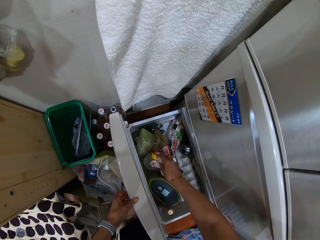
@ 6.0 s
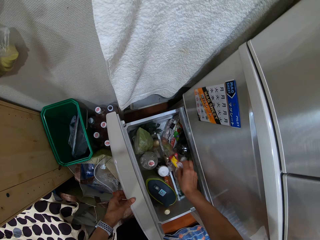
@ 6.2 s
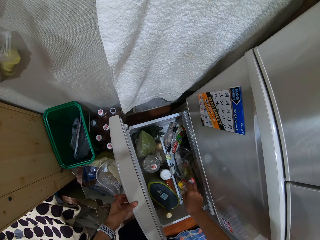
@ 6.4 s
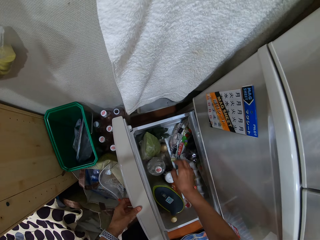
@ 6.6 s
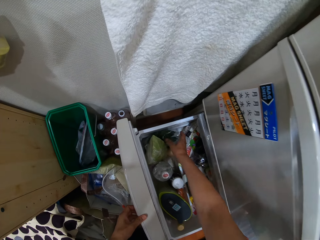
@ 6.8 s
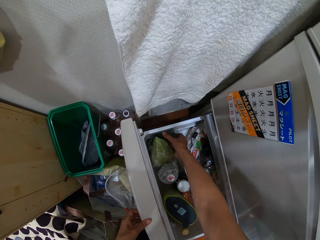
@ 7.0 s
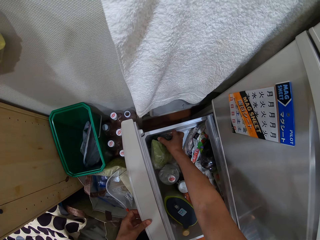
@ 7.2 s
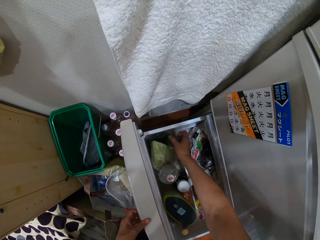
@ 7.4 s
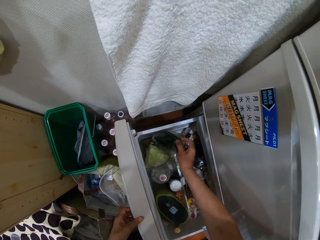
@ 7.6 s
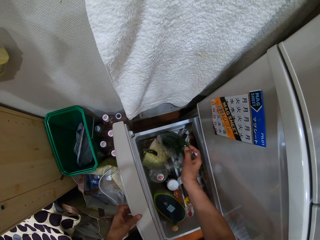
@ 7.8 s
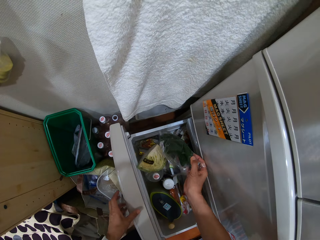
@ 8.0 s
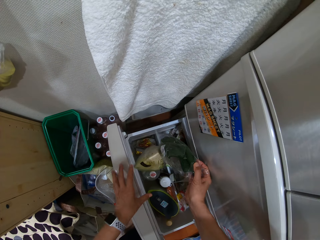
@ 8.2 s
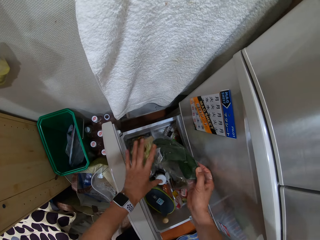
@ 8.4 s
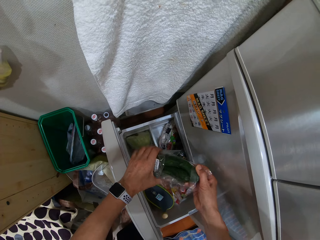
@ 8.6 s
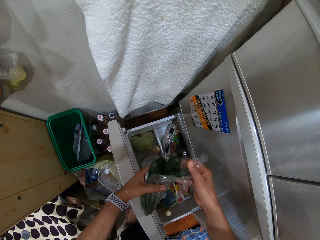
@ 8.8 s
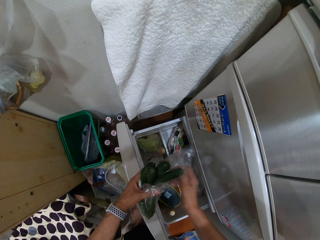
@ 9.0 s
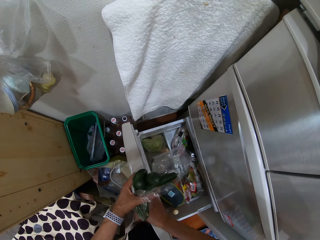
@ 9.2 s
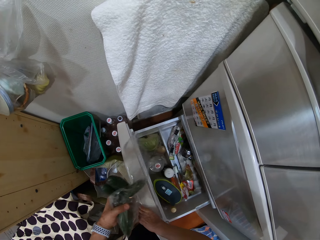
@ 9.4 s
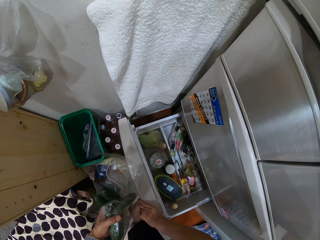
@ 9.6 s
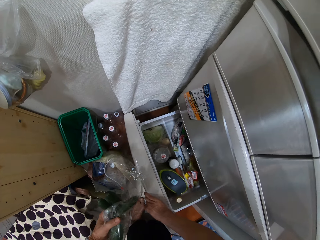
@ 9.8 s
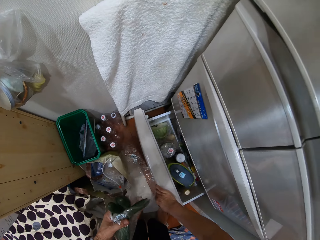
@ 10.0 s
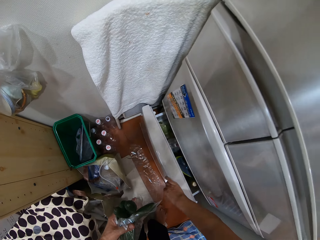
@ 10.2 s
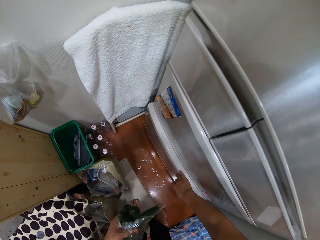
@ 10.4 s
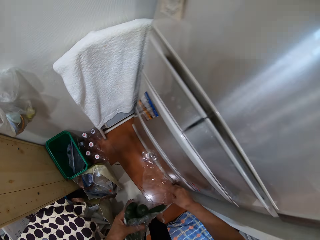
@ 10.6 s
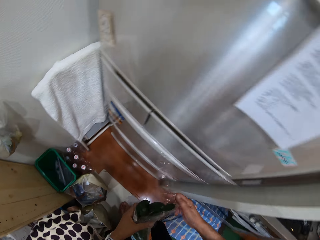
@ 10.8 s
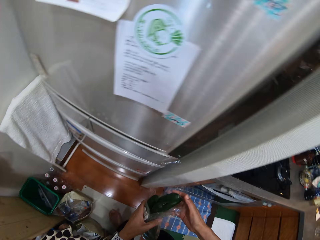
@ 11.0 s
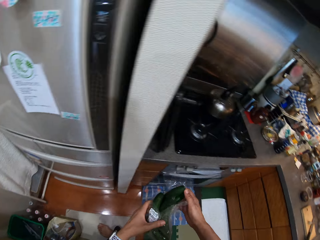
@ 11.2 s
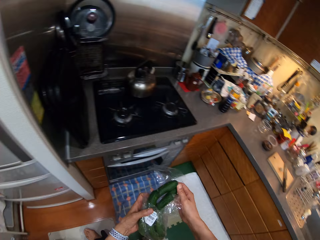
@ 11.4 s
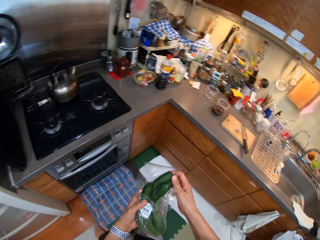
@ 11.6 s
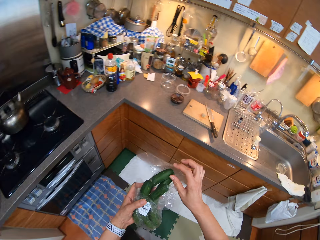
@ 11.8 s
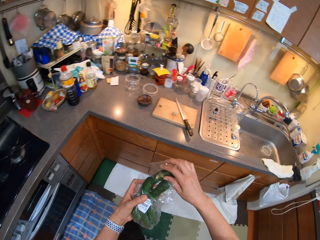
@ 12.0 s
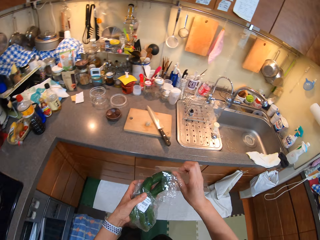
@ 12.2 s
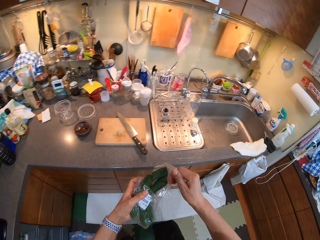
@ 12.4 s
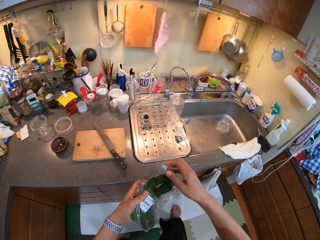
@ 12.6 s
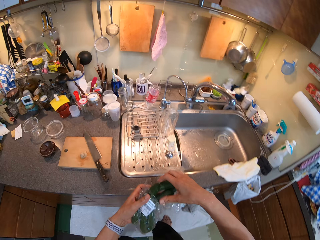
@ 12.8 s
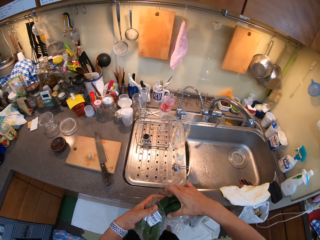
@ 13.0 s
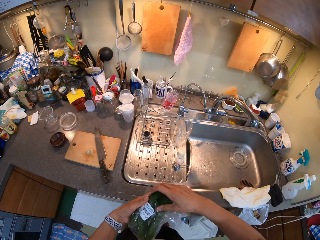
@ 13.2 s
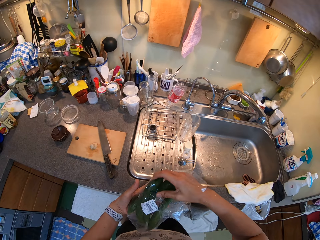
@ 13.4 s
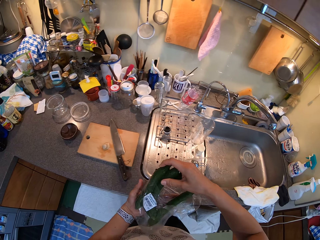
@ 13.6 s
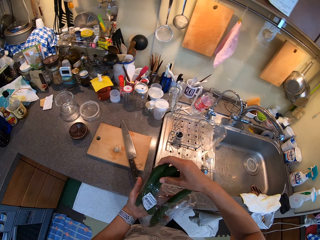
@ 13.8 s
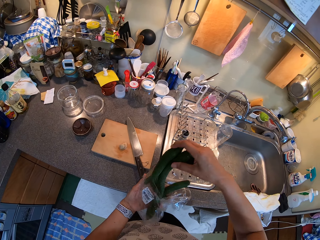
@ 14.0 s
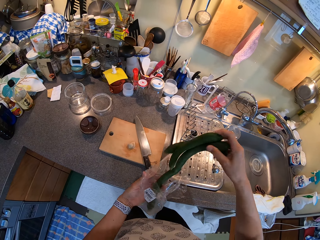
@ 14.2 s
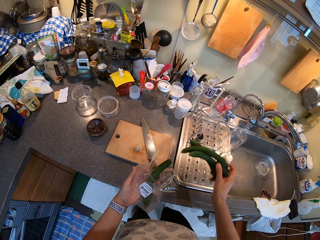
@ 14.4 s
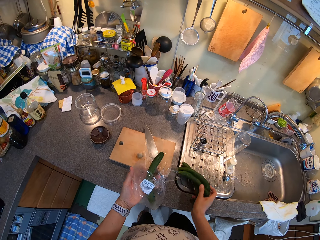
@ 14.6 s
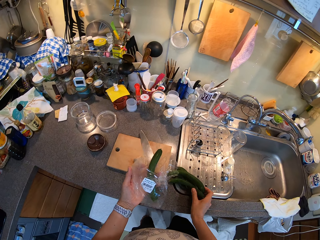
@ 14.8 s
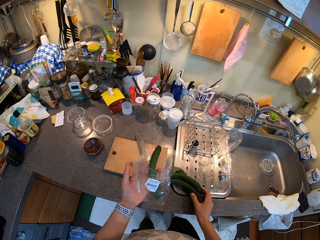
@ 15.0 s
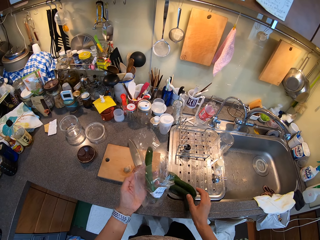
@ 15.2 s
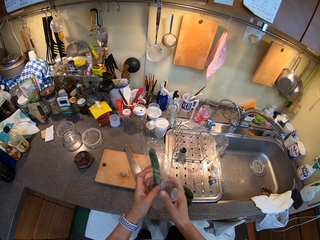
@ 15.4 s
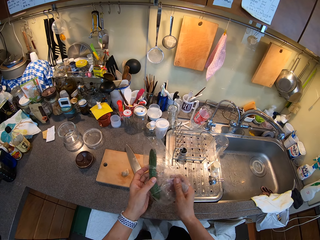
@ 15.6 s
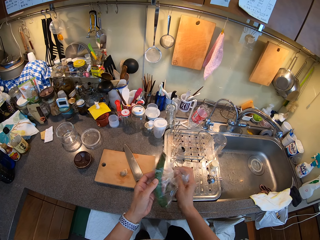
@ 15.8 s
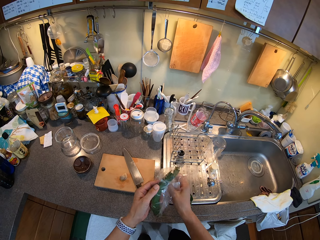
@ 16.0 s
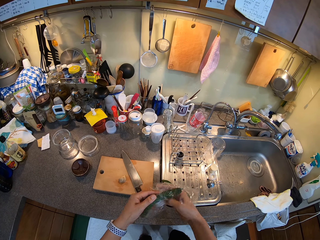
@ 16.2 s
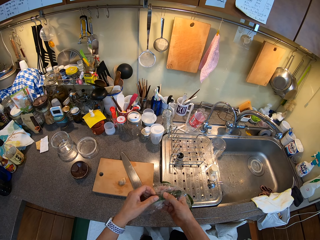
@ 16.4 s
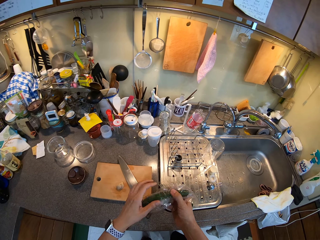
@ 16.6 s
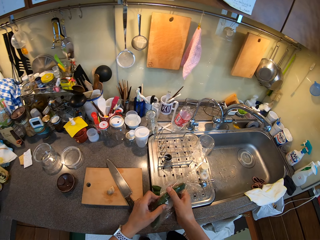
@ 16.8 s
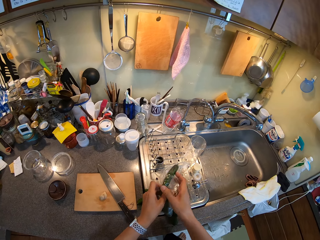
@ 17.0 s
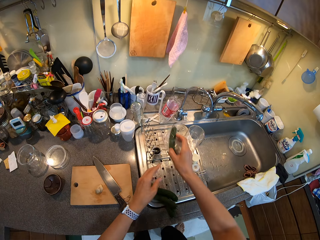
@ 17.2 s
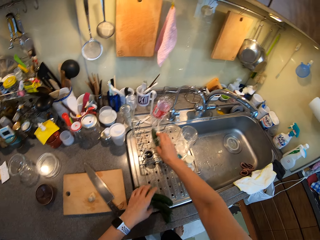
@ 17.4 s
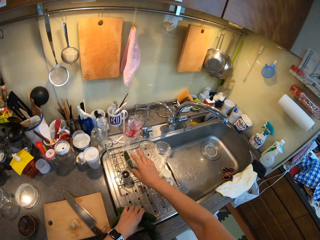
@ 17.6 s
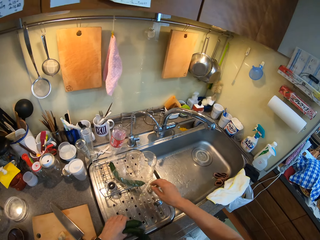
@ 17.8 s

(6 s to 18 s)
The camera wearer picks up cucumbers. They close the fridge. They carry the cucumber. They put the cucumbers on the sink. They fold the paper around the cucumber.

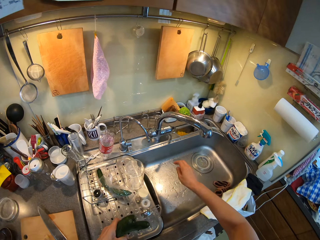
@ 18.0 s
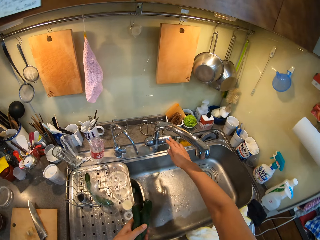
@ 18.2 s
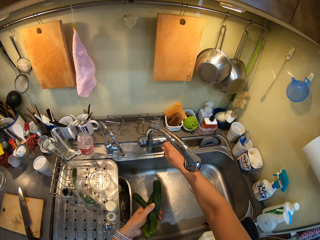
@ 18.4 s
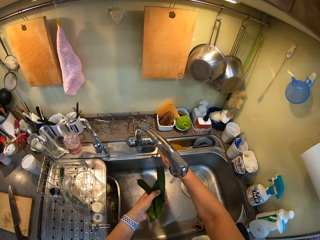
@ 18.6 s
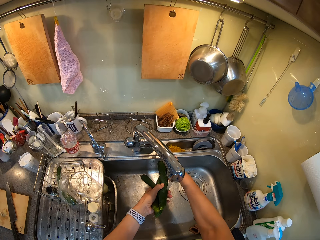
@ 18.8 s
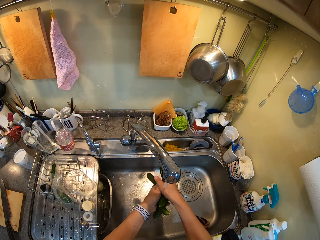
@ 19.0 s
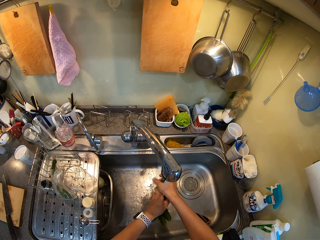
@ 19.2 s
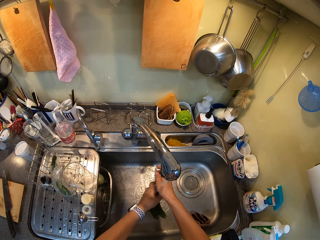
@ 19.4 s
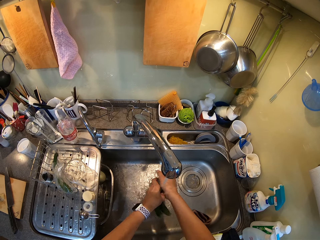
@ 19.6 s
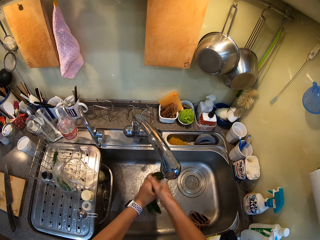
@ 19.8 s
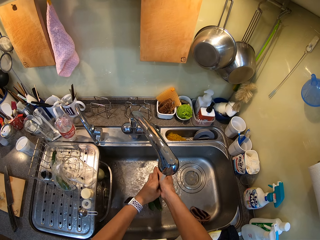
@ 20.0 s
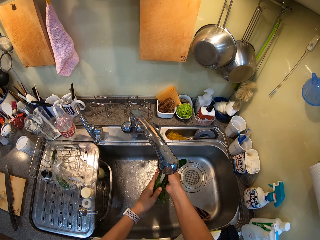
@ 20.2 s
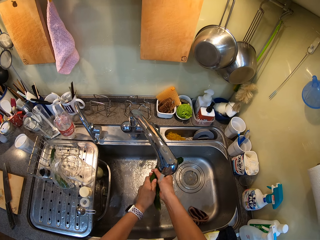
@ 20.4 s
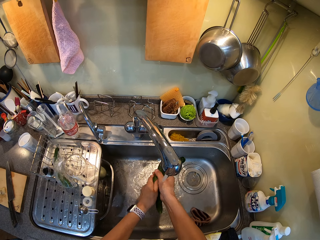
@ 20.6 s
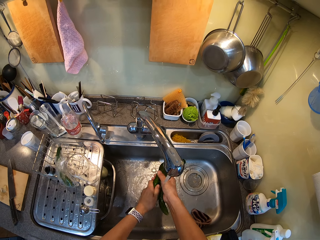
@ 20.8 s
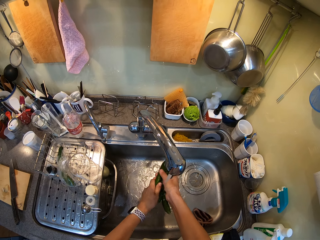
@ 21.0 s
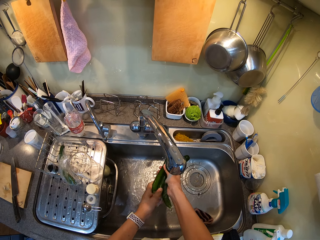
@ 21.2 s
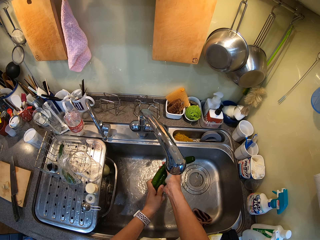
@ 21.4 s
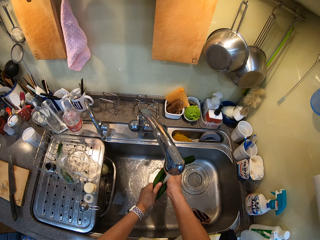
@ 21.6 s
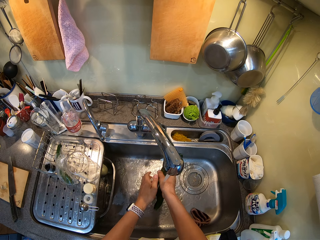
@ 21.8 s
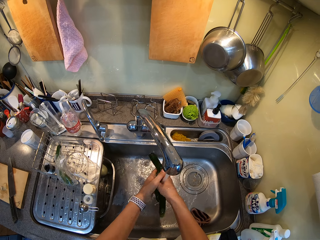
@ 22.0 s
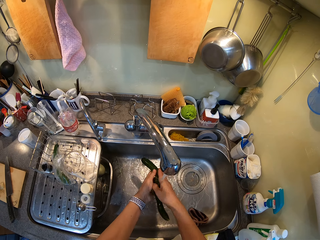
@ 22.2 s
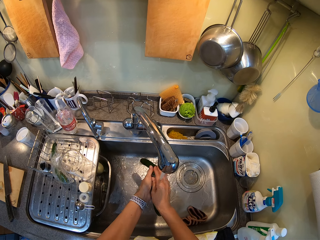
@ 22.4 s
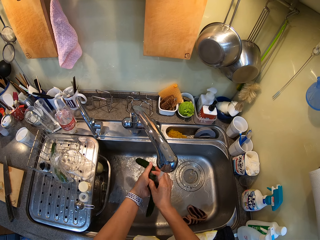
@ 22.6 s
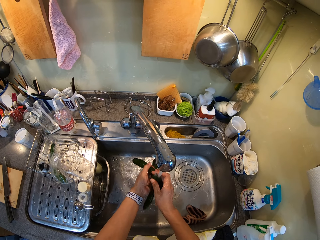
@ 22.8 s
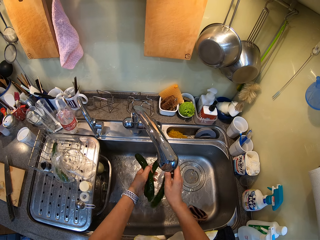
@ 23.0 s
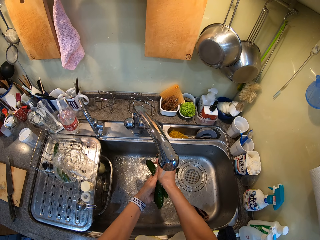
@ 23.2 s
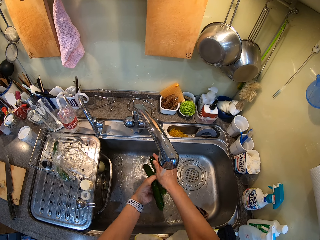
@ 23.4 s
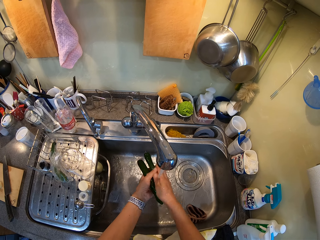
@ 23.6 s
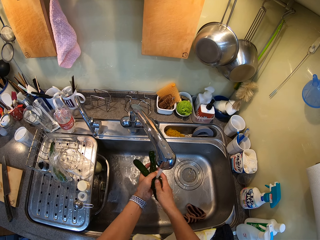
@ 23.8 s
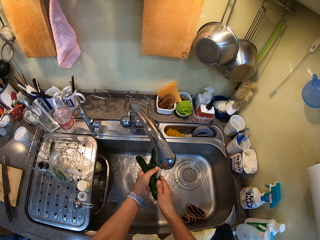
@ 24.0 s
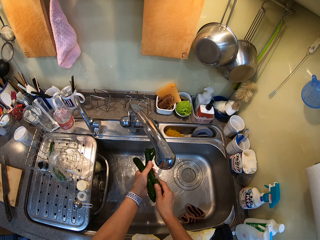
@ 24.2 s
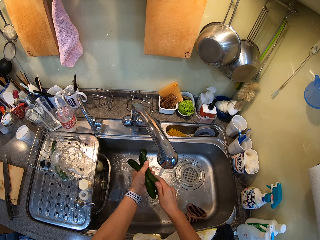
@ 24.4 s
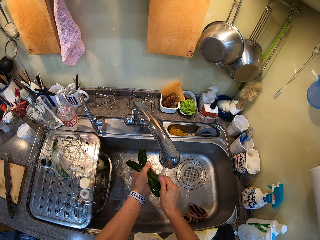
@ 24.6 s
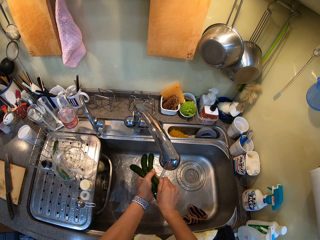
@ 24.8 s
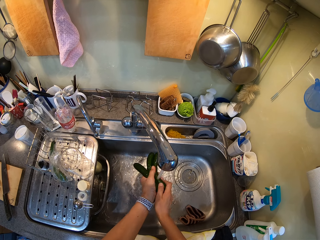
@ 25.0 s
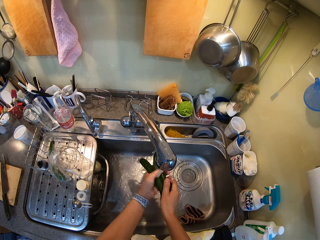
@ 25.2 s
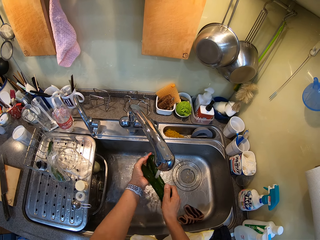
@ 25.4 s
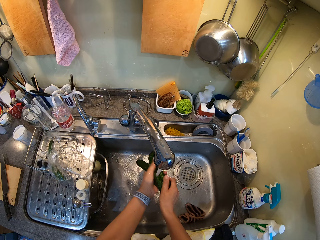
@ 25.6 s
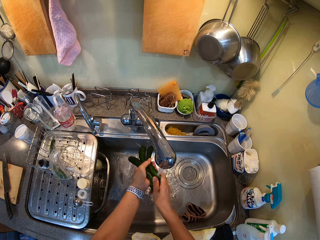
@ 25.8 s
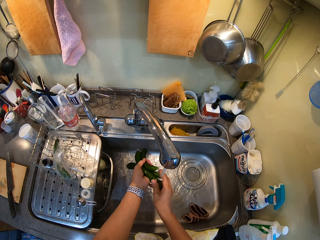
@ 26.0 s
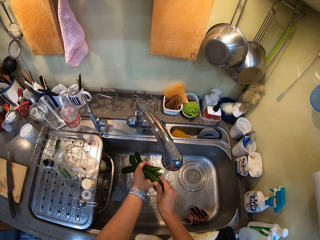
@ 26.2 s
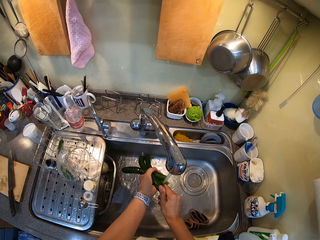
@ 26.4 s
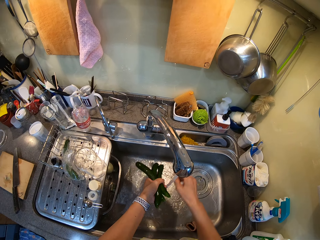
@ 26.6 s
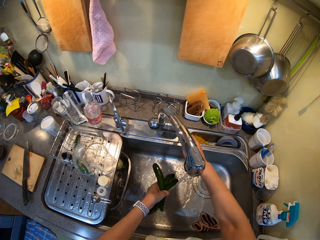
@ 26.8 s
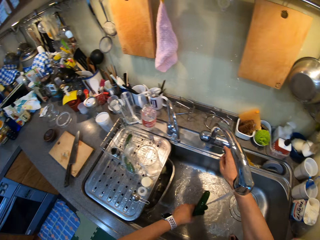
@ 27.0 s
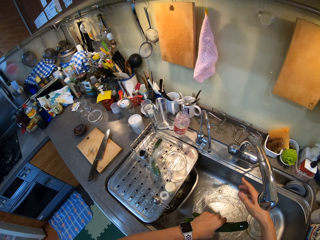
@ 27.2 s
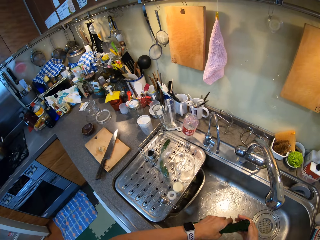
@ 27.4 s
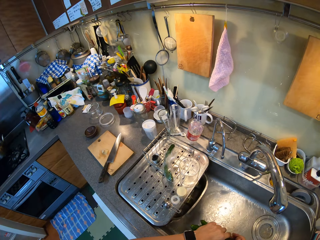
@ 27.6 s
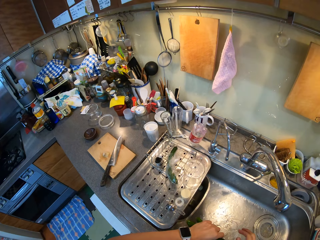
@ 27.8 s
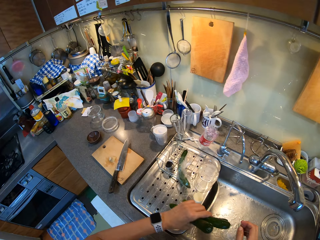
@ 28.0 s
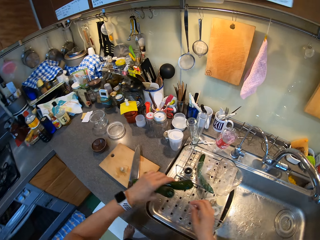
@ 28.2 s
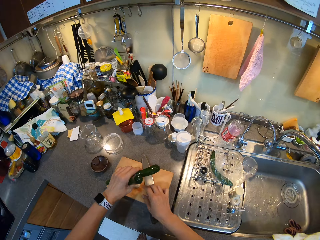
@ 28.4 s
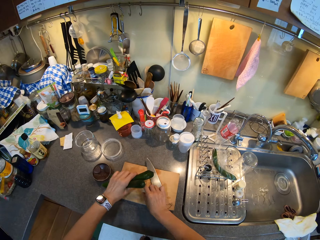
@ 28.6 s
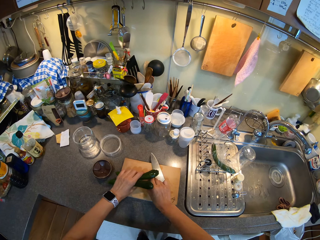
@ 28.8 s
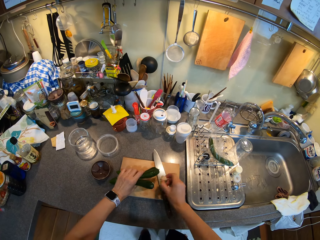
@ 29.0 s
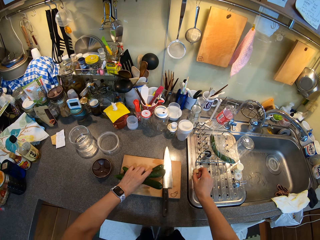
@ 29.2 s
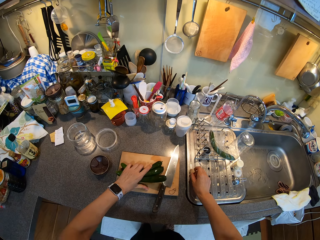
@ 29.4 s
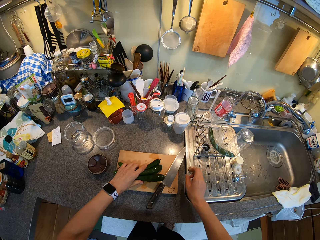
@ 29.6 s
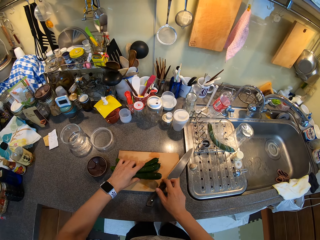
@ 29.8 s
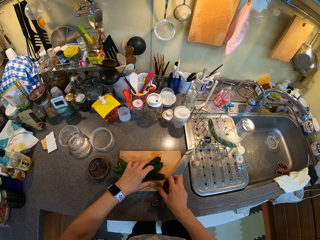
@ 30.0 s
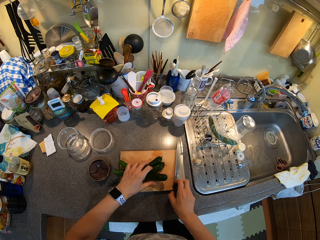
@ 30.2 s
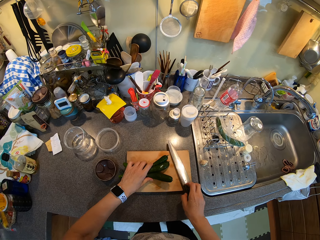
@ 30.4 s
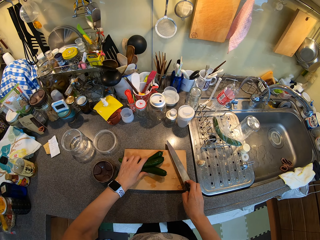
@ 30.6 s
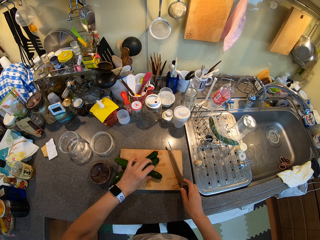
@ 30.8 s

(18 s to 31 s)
The camera wearer washes the cucumber. They cut the cucumber.
